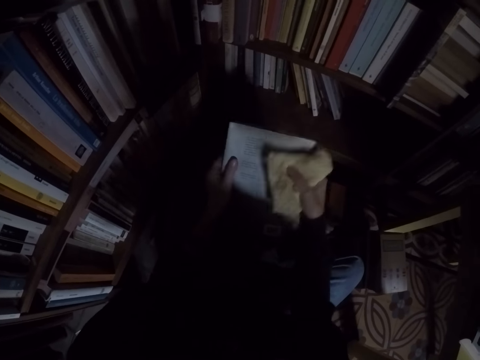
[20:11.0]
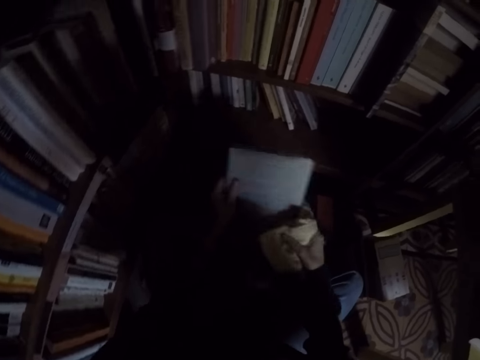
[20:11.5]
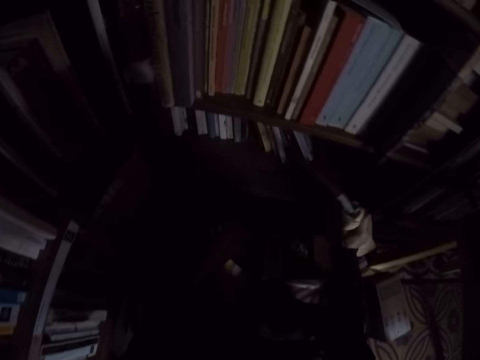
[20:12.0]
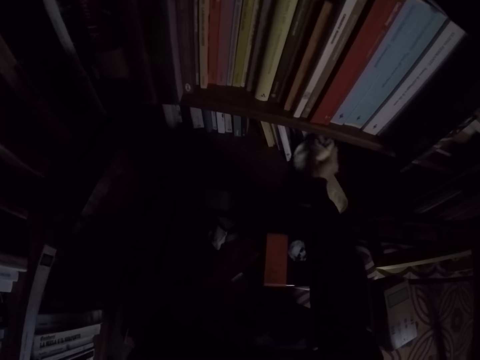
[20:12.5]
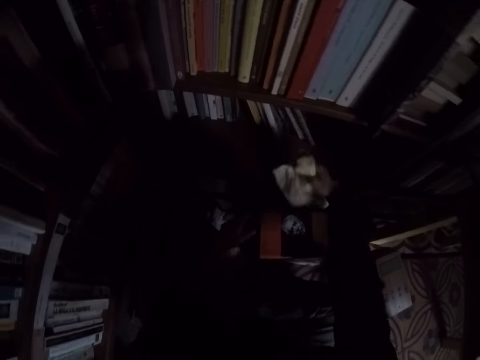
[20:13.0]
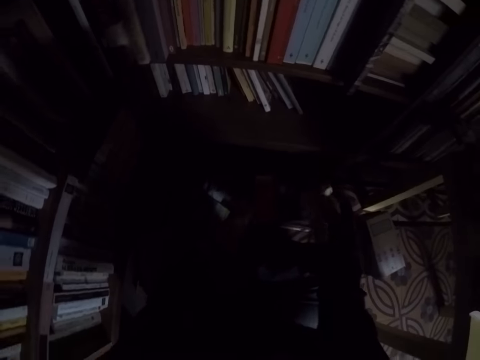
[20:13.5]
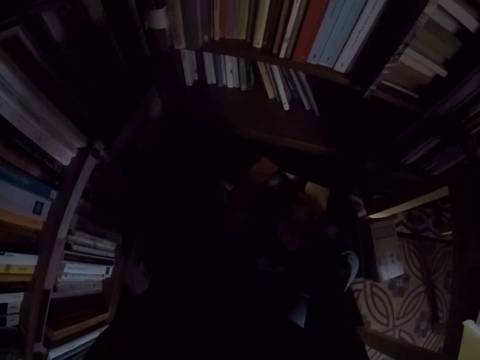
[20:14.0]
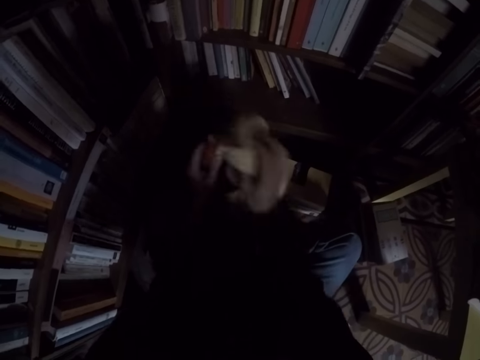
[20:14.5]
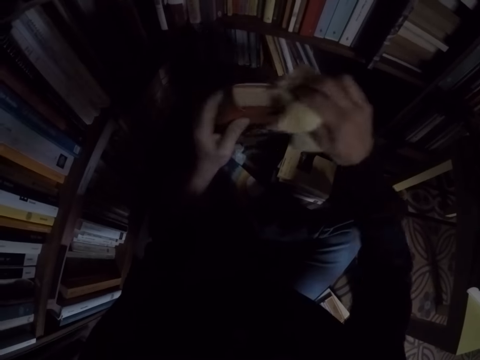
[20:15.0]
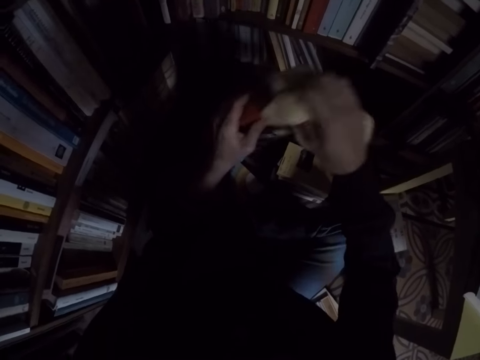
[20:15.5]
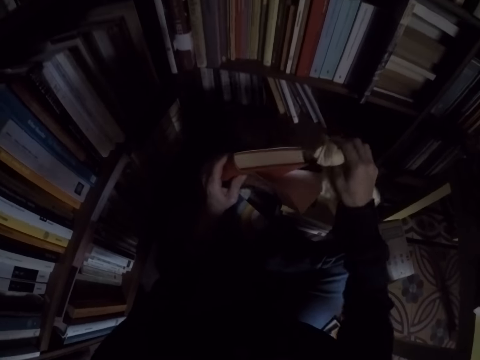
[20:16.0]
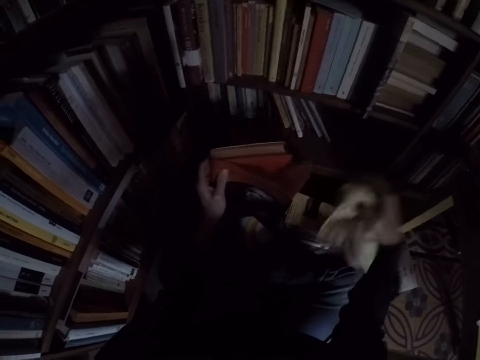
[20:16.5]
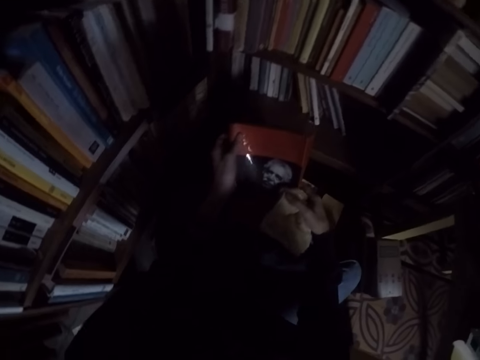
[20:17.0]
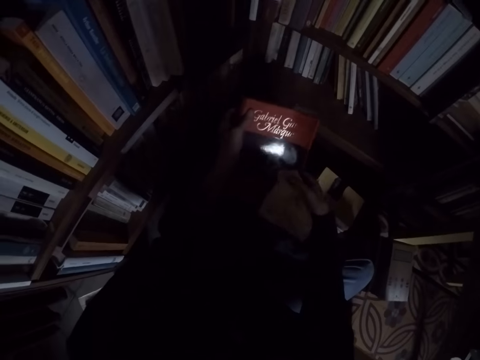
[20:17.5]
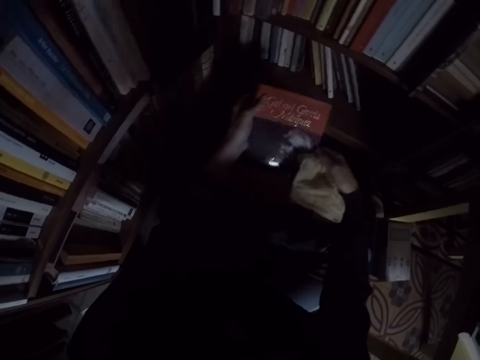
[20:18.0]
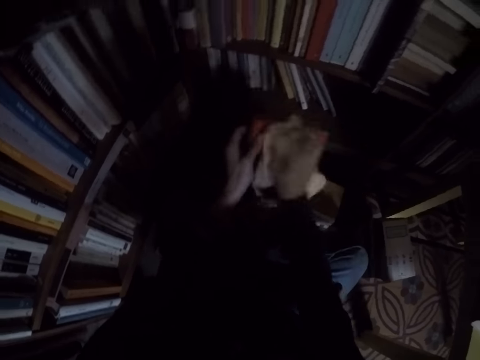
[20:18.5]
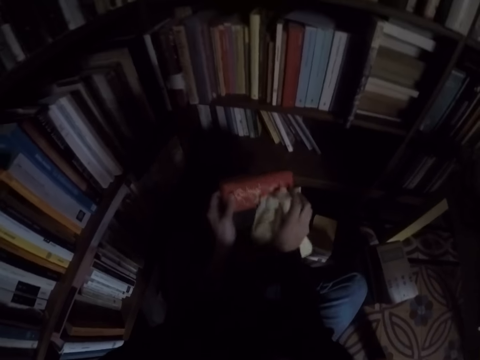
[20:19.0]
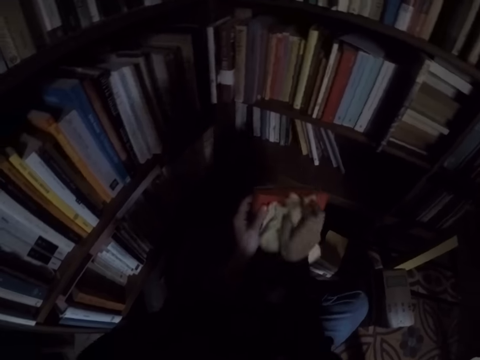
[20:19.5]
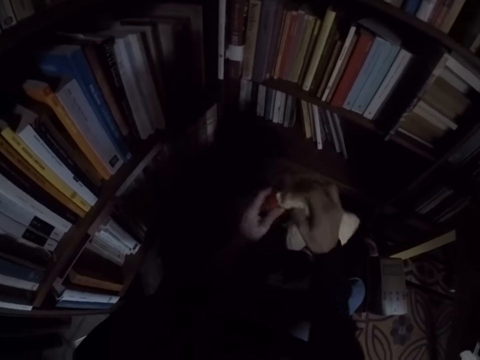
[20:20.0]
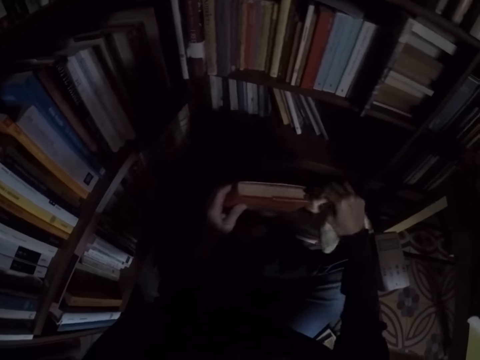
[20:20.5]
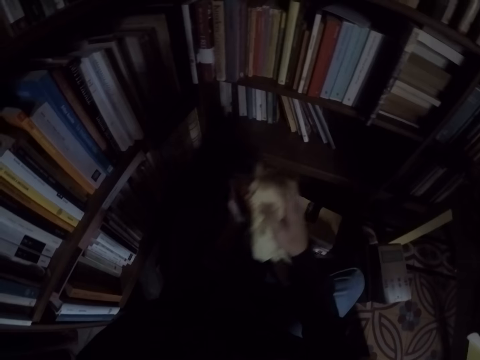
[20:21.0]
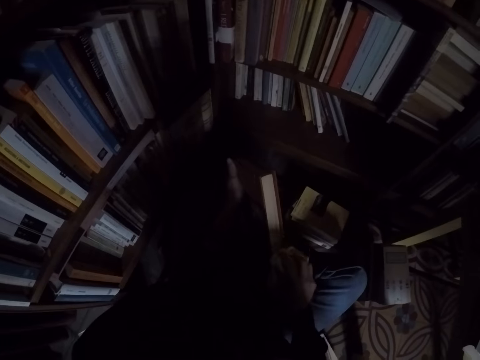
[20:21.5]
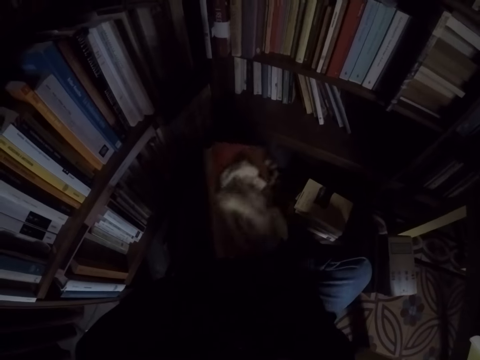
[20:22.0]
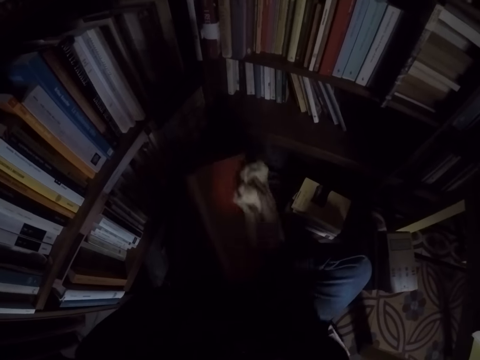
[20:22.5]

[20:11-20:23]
The camera wearer places the book in the bookshelf. They take another book from the pile of books. They clean the book with the rag.

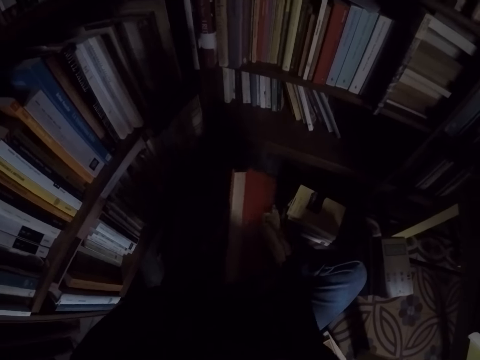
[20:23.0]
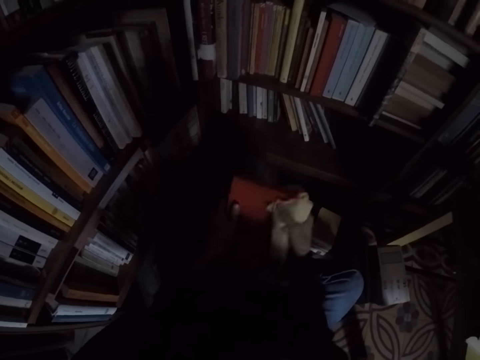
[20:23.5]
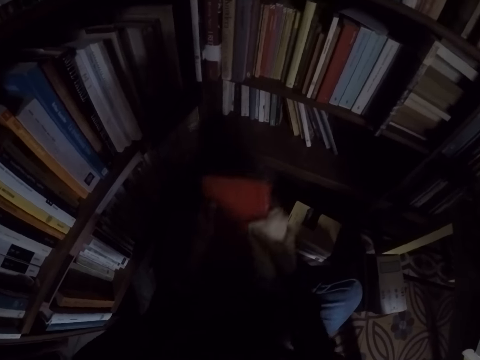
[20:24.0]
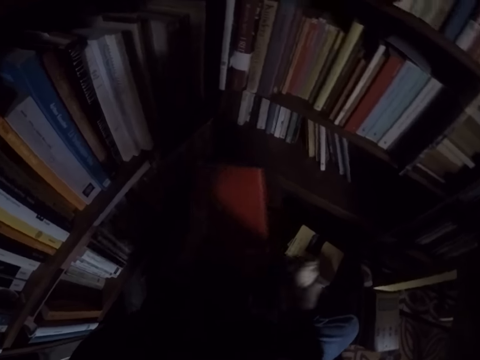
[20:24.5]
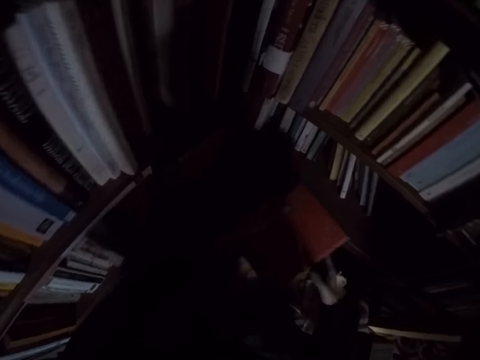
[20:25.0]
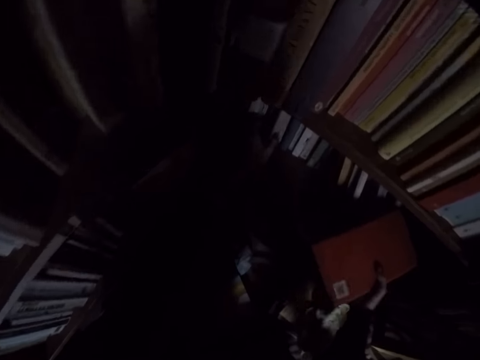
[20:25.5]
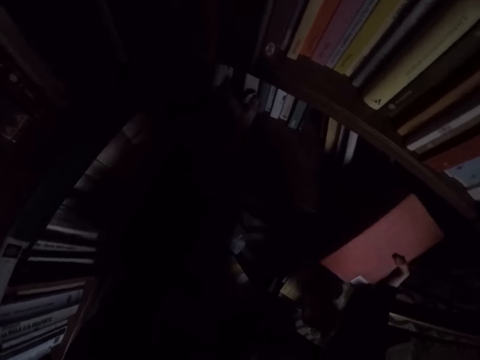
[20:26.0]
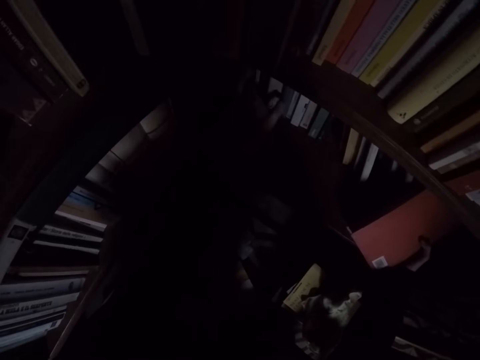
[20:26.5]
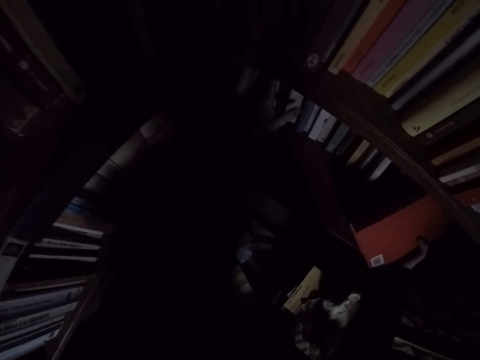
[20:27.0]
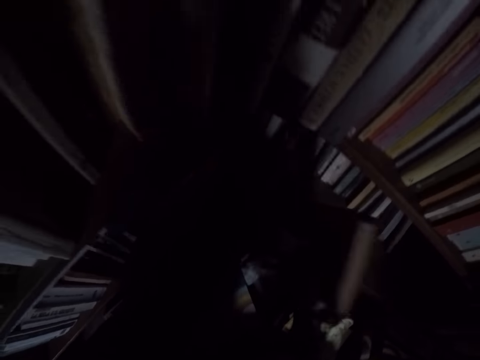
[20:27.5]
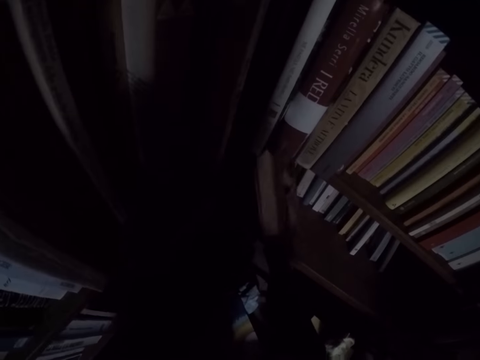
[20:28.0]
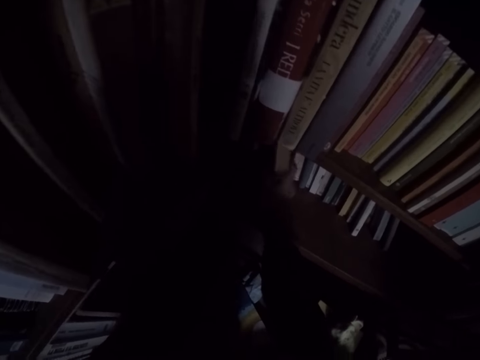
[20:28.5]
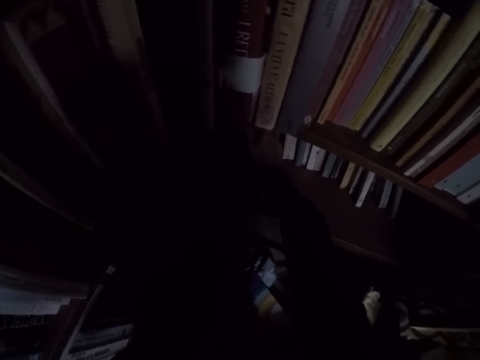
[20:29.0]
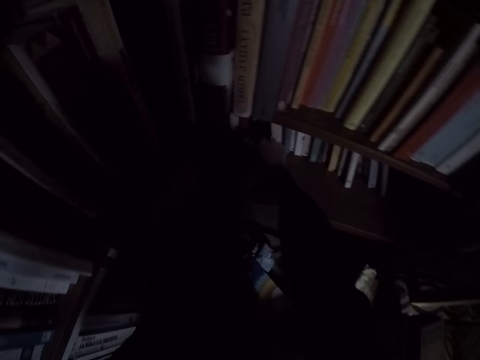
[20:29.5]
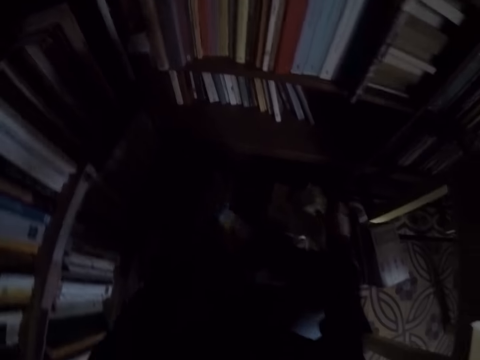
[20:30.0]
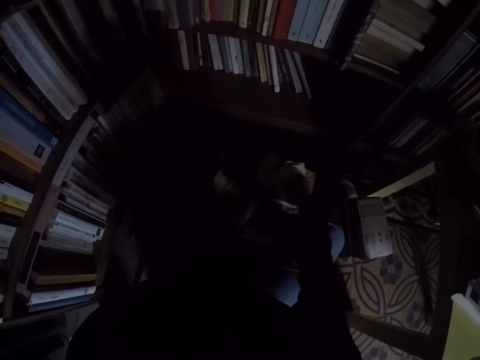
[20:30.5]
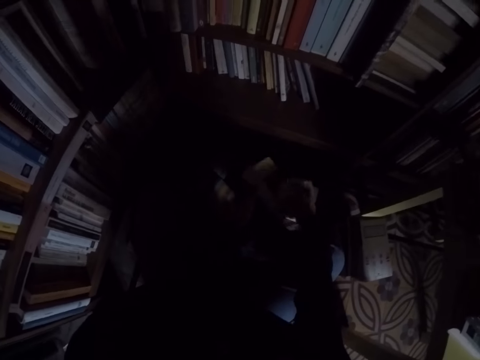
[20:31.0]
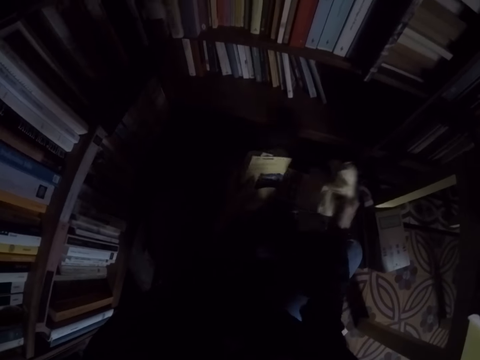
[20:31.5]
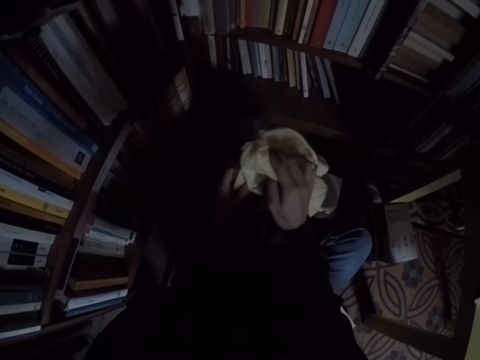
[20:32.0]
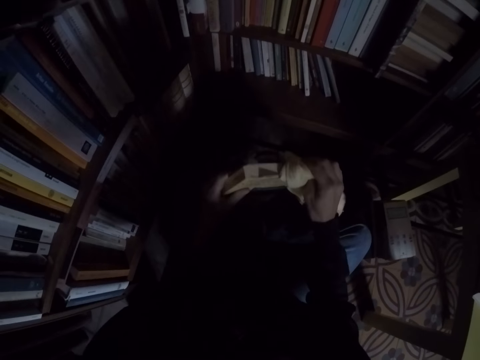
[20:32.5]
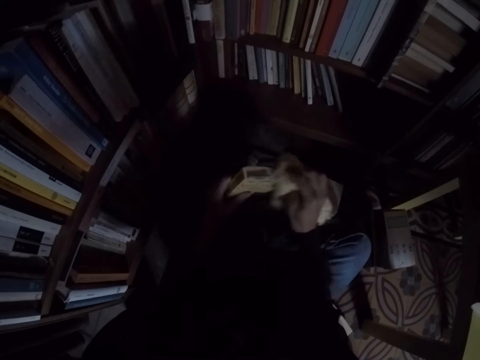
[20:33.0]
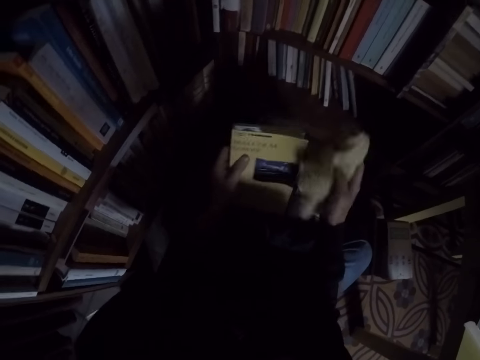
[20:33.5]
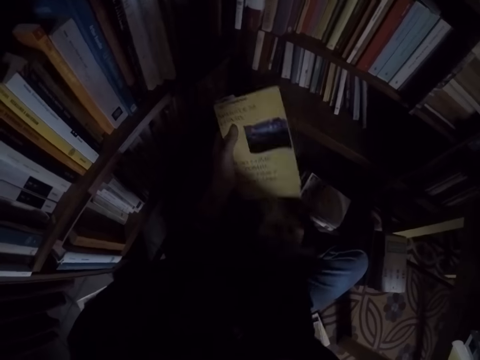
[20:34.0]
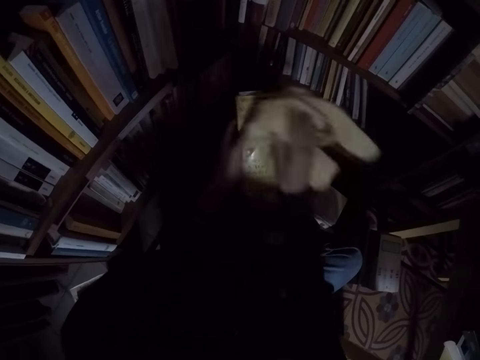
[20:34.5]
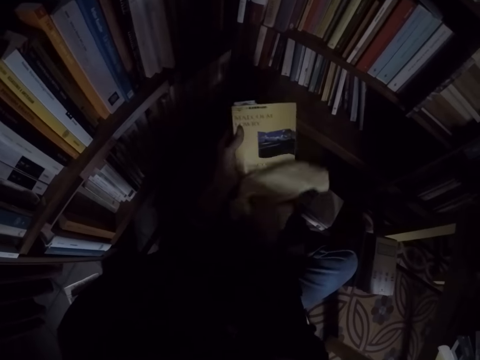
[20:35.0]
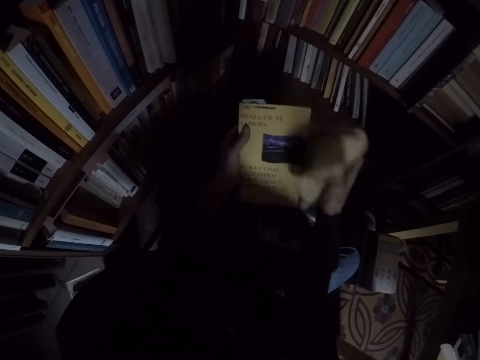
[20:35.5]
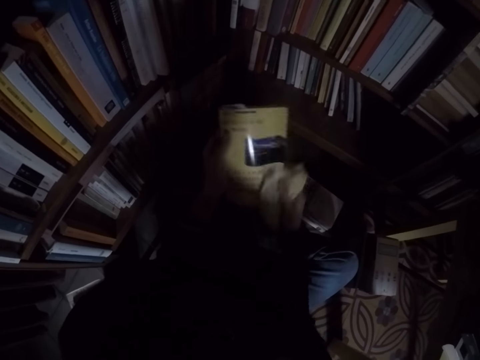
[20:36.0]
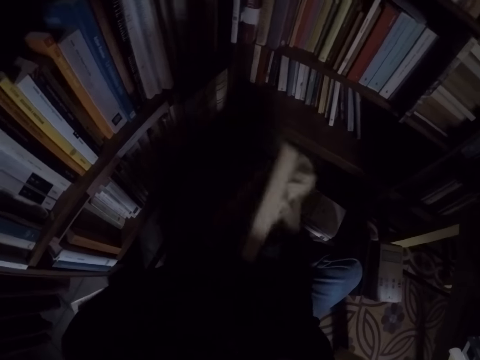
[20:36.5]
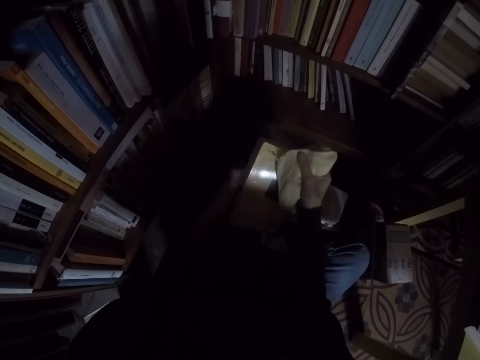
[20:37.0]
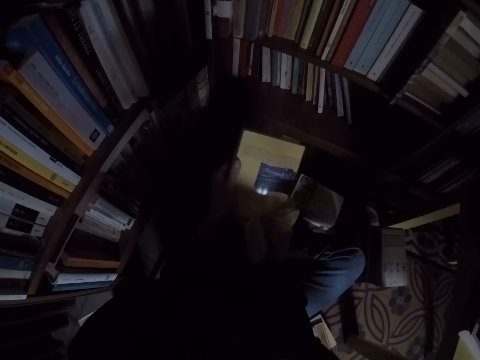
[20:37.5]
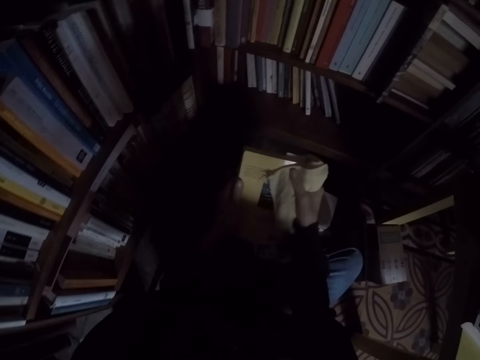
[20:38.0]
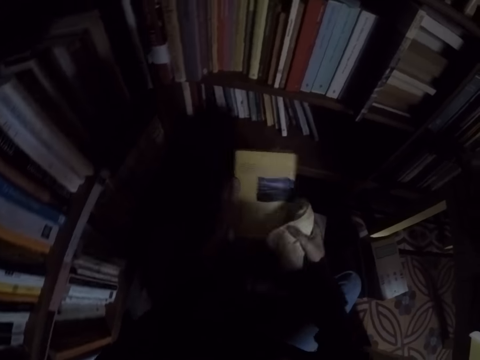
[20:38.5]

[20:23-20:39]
The camera wearer drops the rag on the pile of books. They place the book in the bookshelf. They pull the books in the shelf. They pick up the rag on the pile of books. They take the book from the pile of books. They clean the book with the rag.
